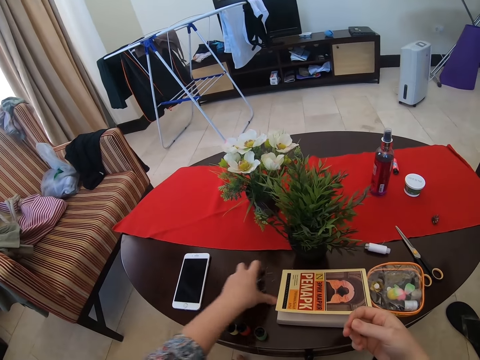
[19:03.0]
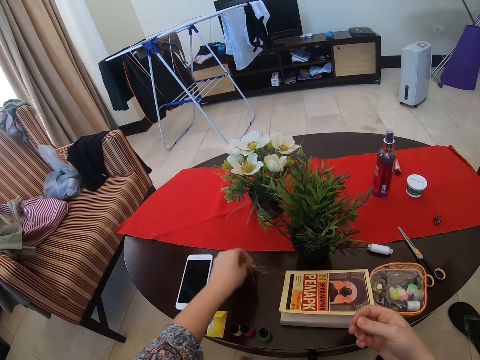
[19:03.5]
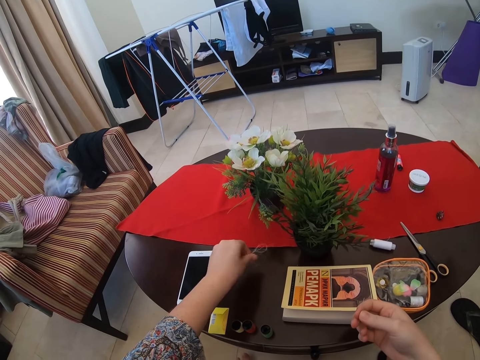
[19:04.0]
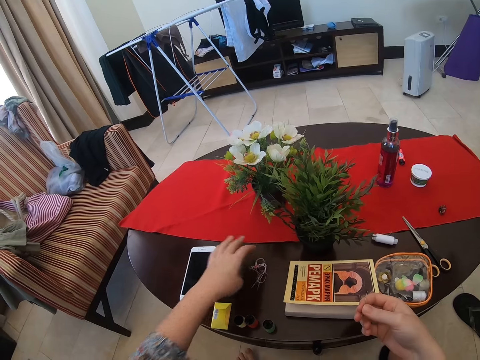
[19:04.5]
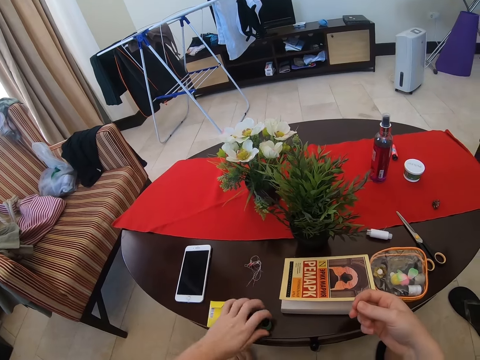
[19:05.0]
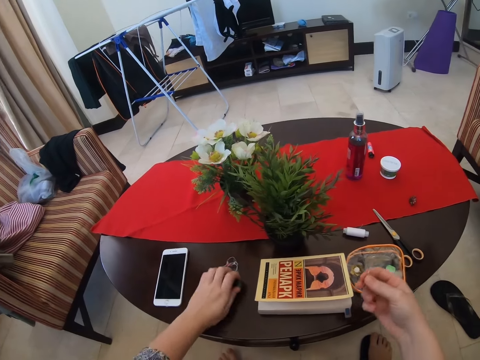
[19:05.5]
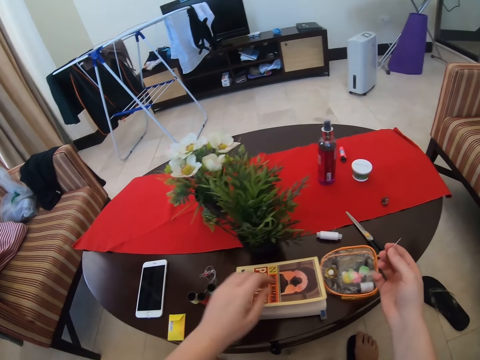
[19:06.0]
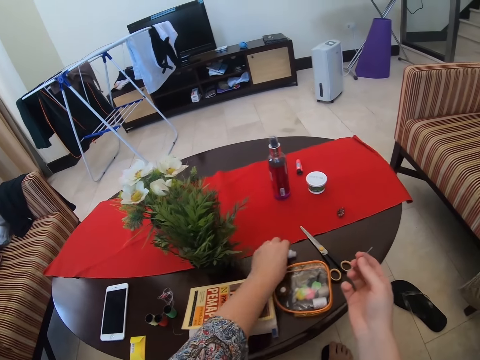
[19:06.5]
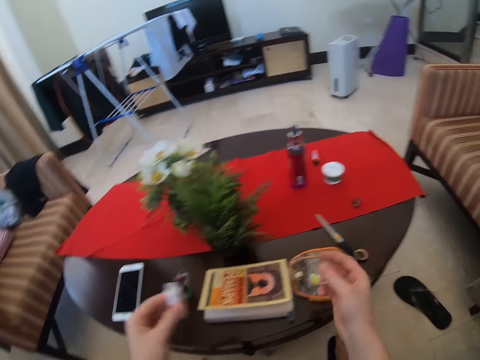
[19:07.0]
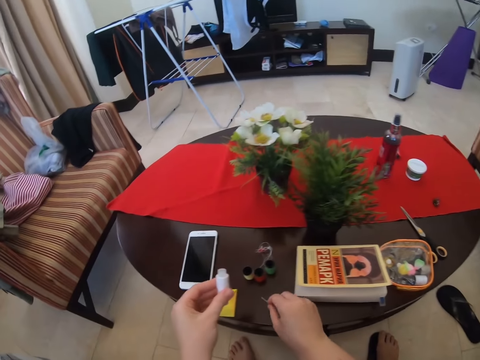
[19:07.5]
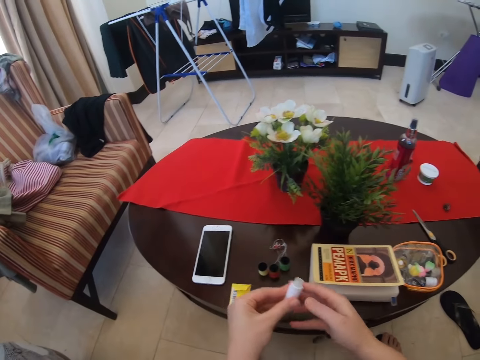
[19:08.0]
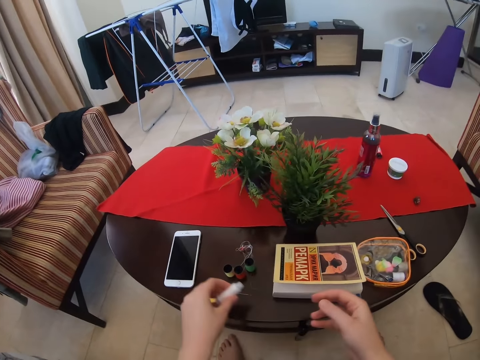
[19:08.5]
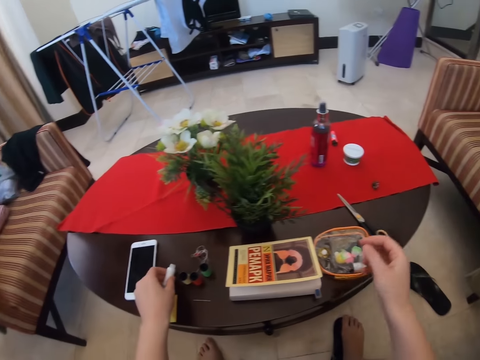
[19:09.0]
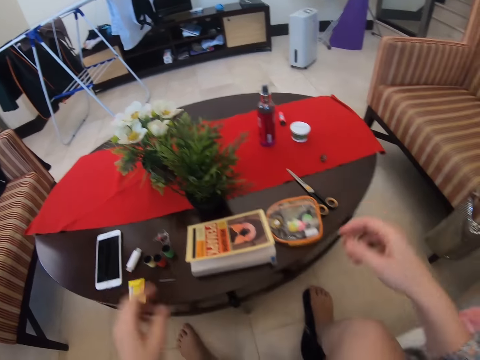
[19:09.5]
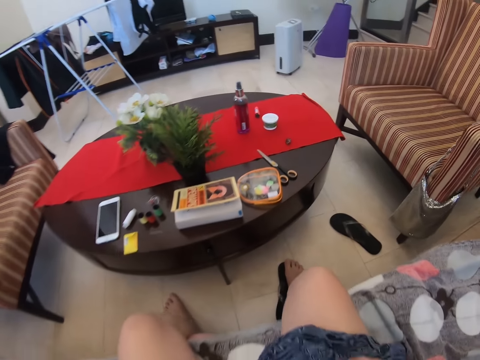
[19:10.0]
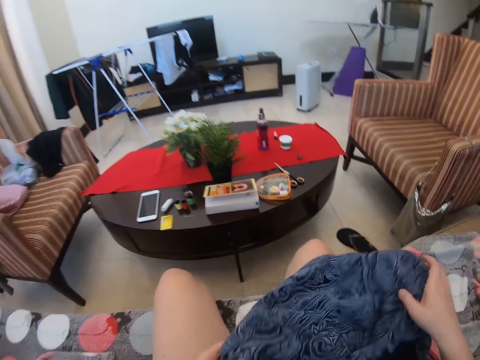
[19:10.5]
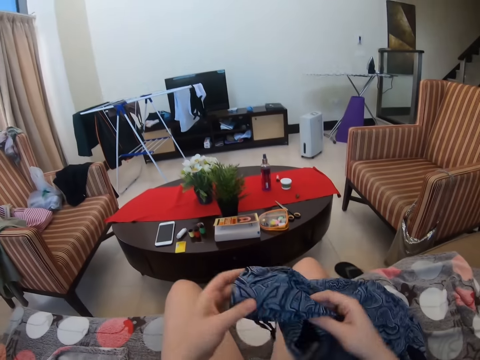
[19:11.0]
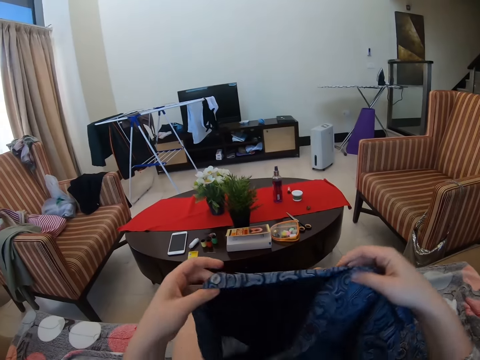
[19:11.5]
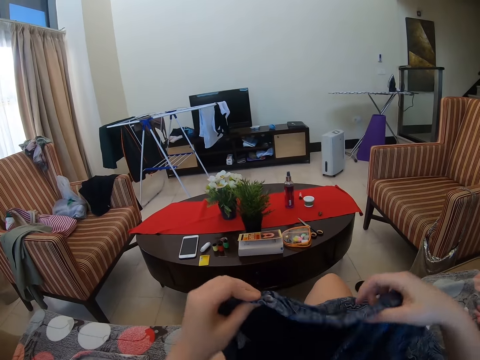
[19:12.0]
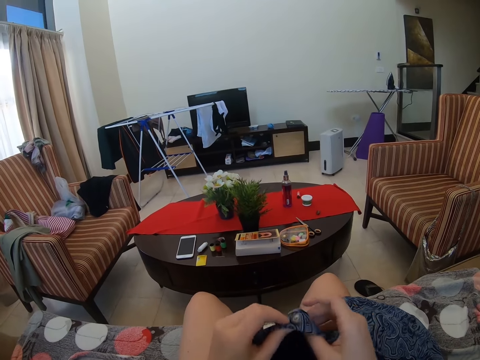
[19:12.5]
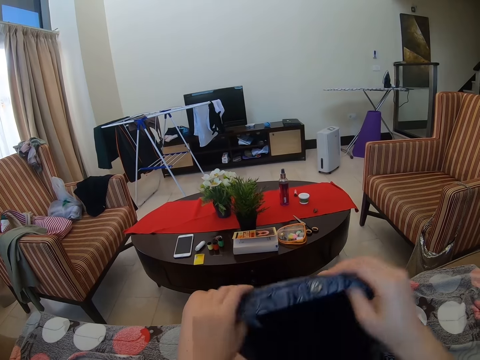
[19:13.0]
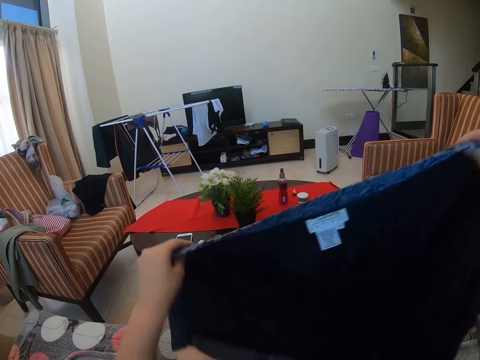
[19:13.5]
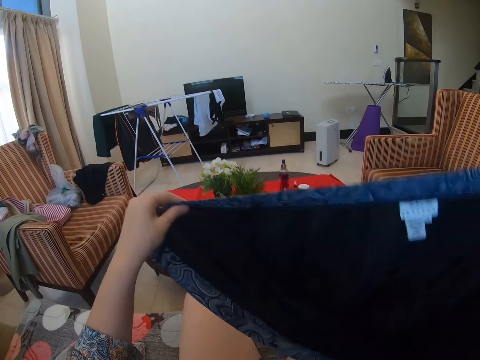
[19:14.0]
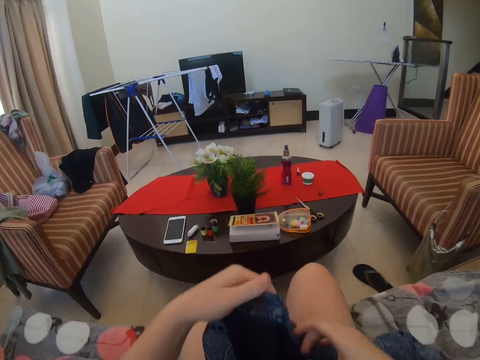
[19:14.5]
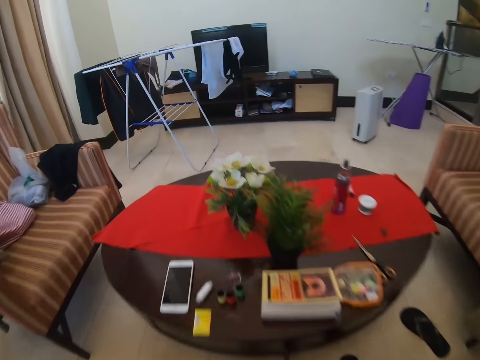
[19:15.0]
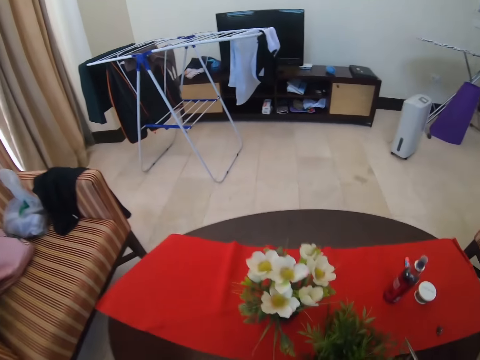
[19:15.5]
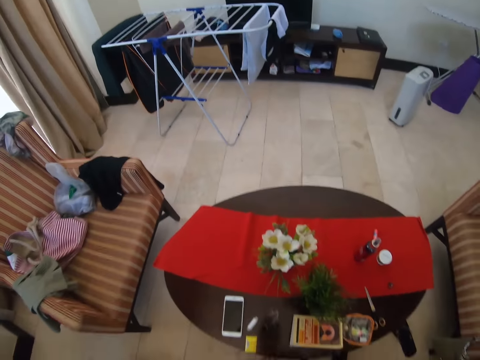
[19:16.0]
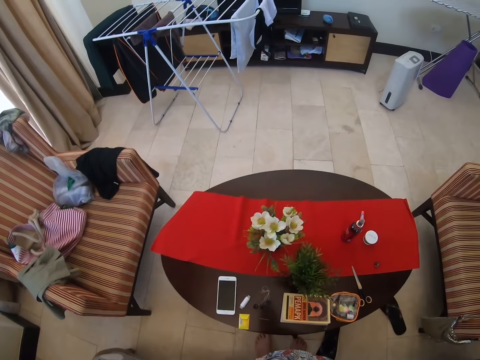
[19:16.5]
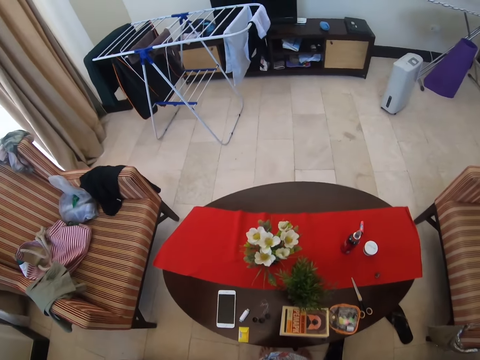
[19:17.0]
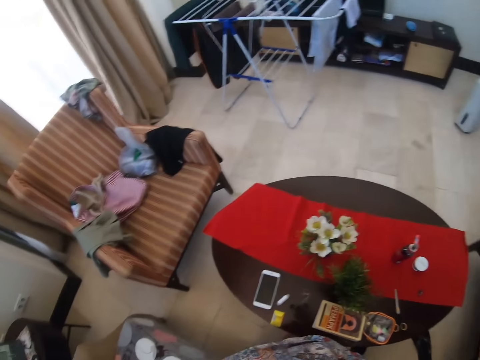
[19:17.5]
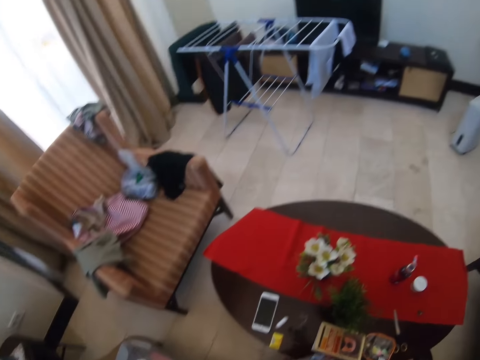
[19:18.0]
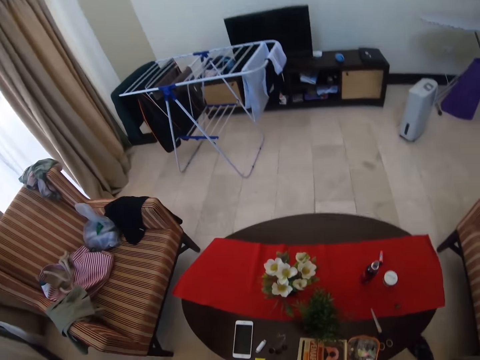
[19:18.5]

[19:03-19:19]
The camera wearer touches the thread. They pick up the threads from the table. They drop the threads on the table. They pick up the thread roll from the table. They put the needle on the table. They look at the thread. They look at the cloth. They place the thread roll on the table. They touch the cloth. They look at the cloth. They pick up the needle. They look at the table.

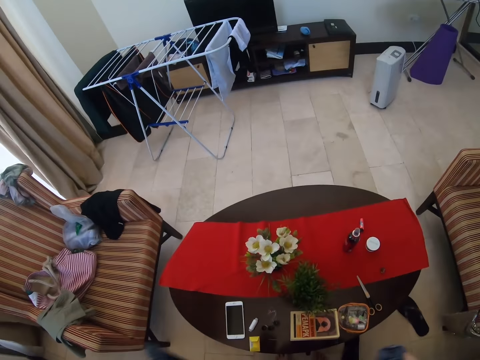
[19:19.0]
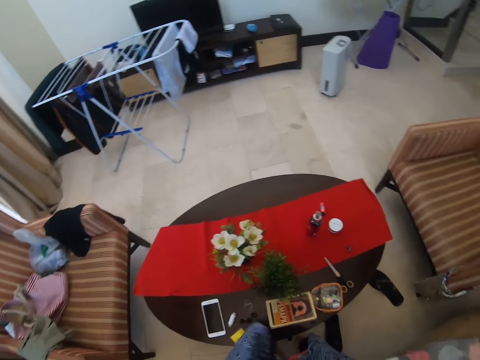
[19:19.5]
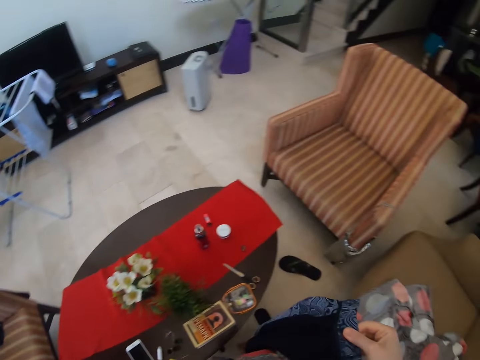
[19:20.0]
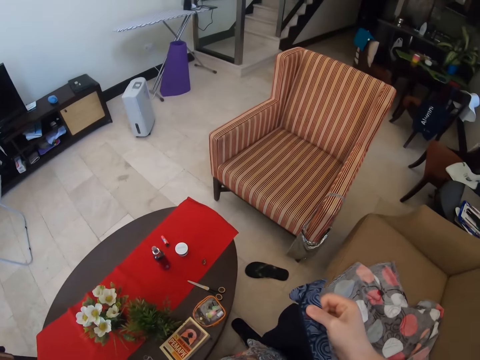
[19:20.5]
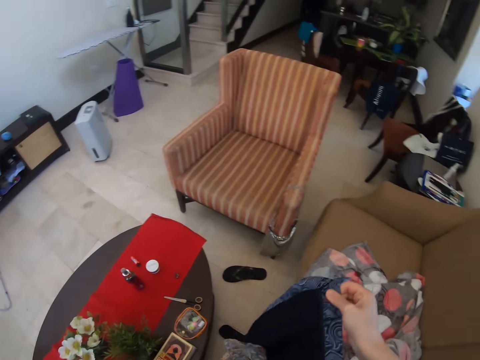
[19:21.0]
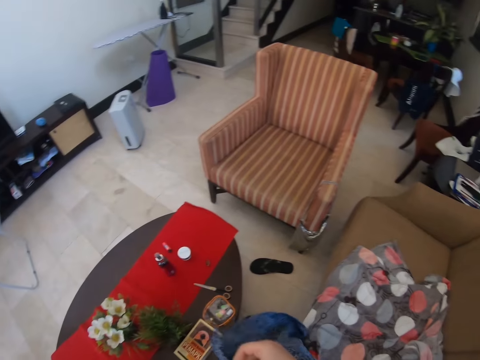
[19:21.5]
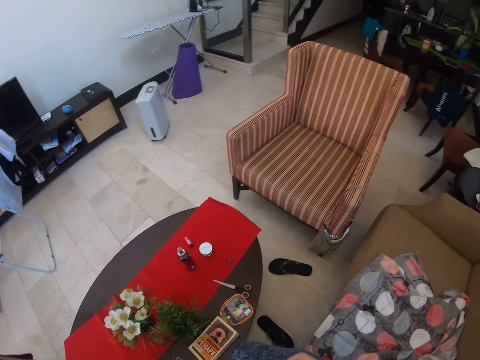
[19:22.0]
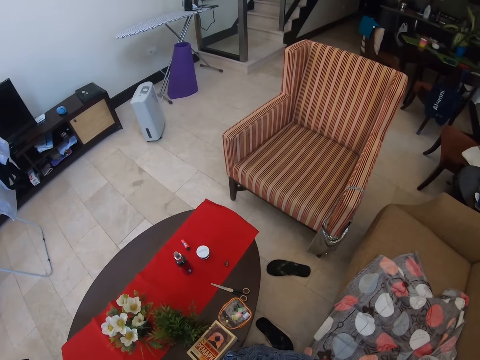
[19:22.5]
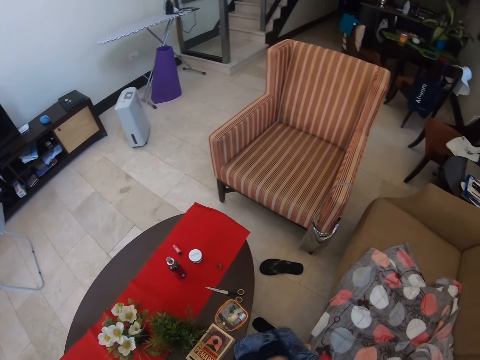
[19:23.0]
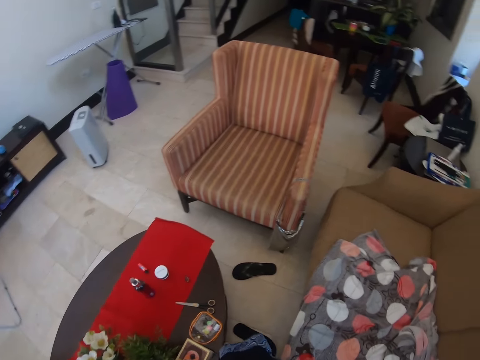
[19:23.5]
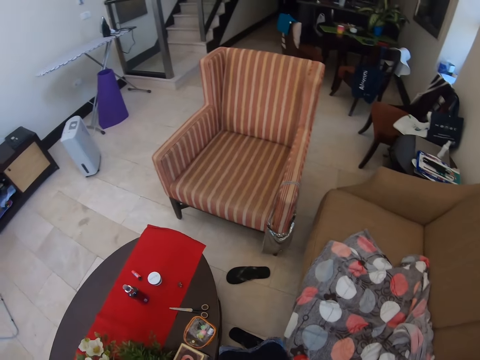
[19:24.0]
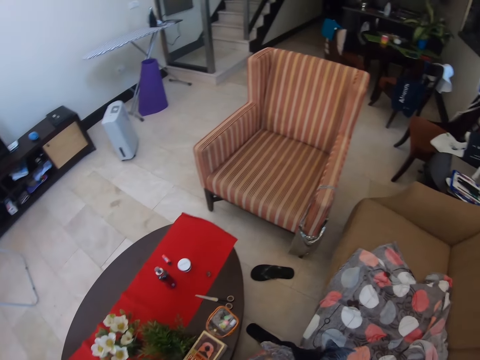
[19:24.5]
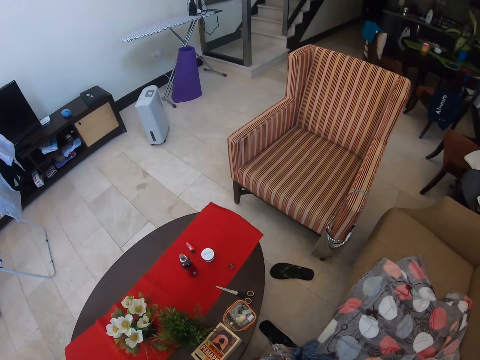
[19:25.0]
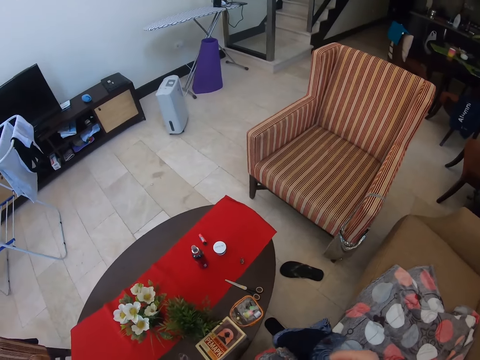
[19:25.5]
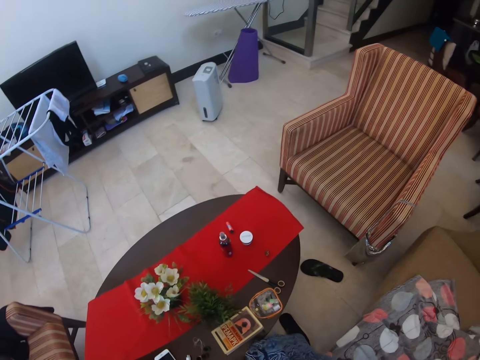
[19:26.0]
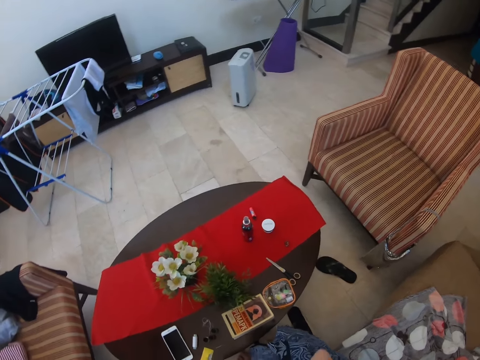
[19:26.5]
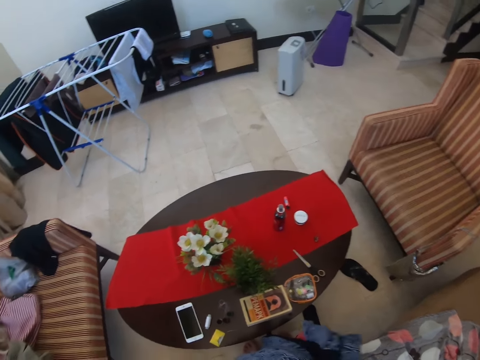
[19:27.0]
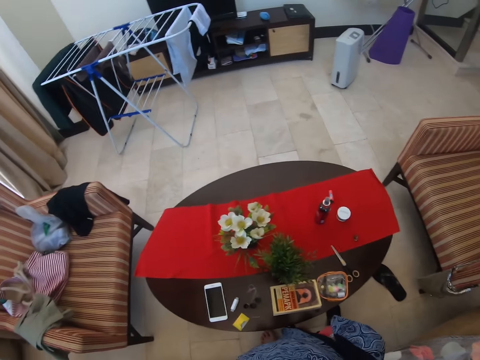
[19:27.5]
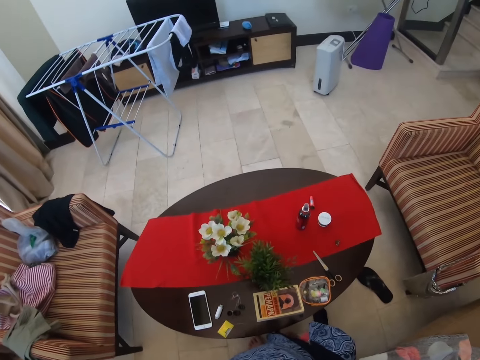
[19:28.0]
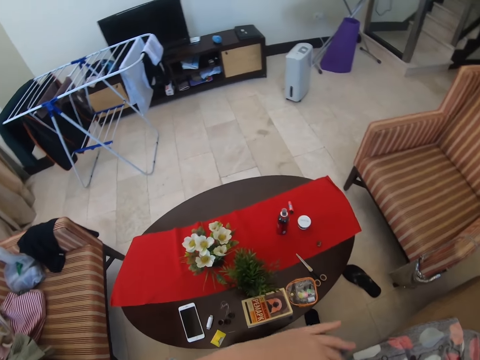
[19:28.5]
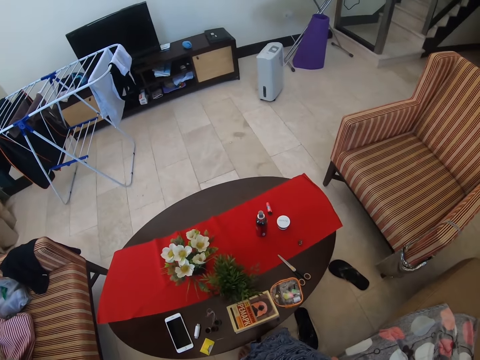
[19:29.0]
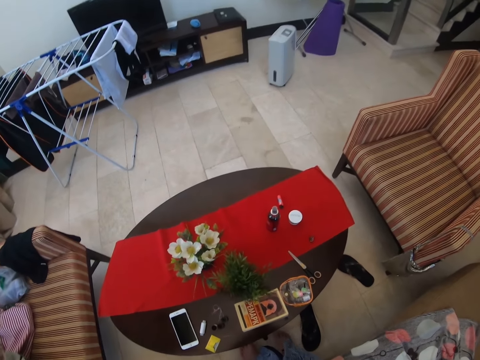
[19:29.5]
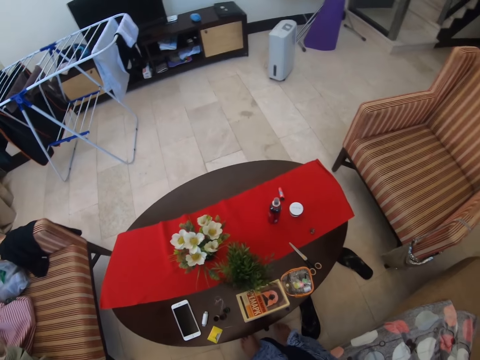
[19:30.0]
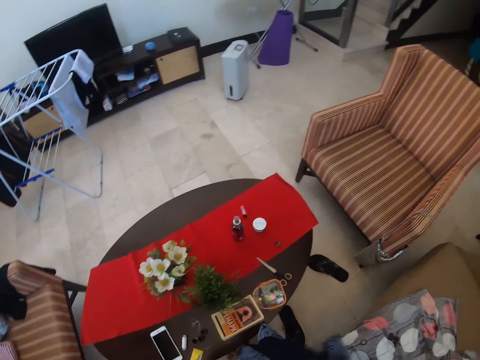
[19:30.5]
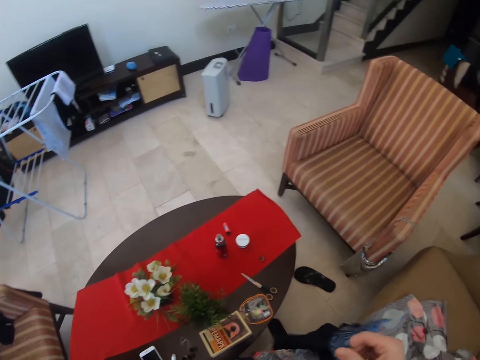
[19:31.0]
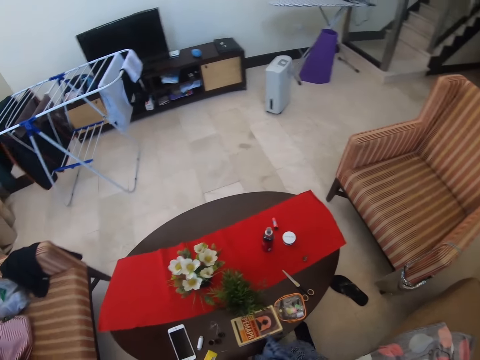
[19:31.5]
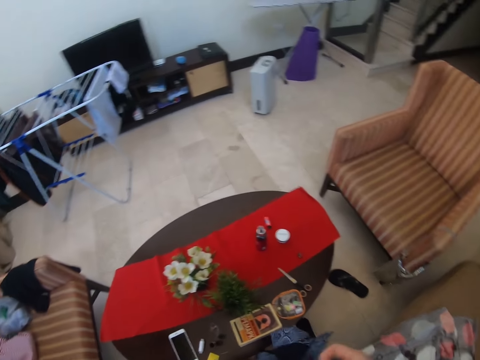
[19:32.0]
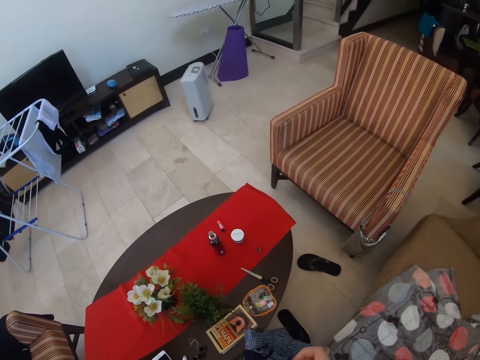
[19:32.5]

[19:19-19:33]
The camera wearer looks at the cloth. They look around.
